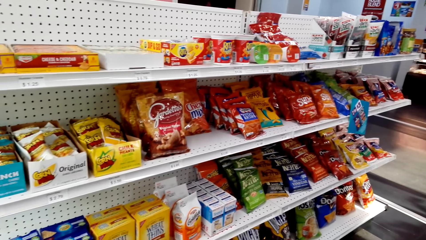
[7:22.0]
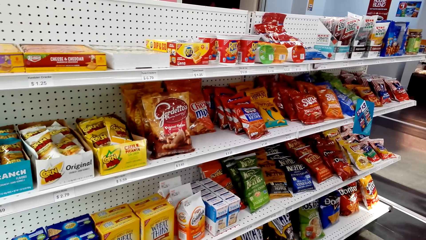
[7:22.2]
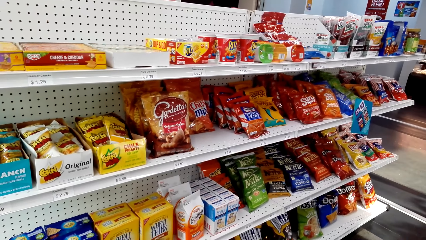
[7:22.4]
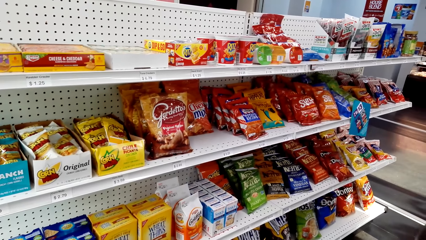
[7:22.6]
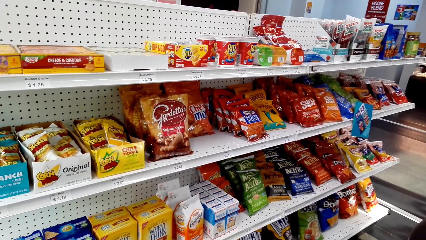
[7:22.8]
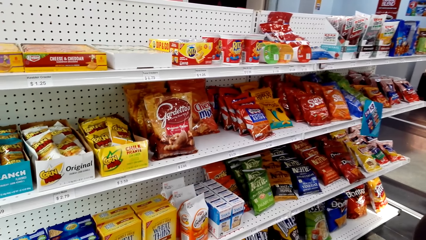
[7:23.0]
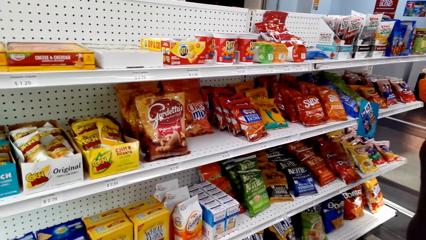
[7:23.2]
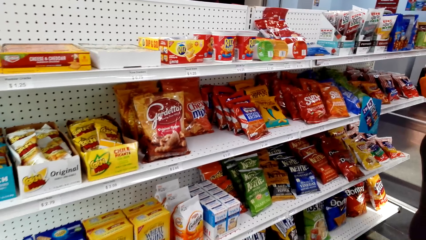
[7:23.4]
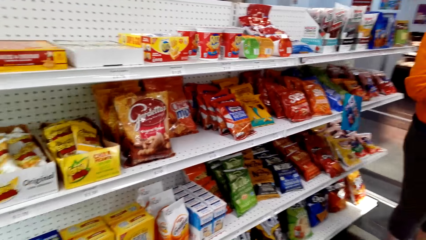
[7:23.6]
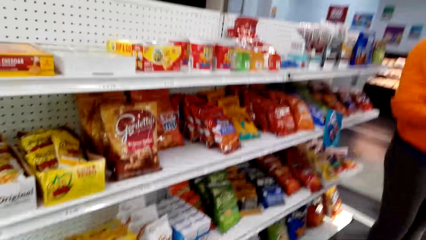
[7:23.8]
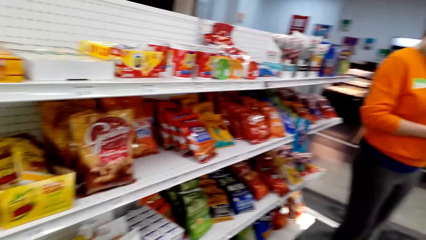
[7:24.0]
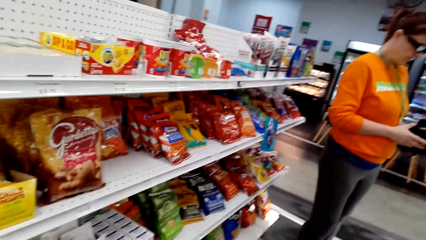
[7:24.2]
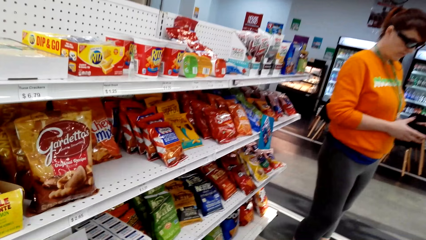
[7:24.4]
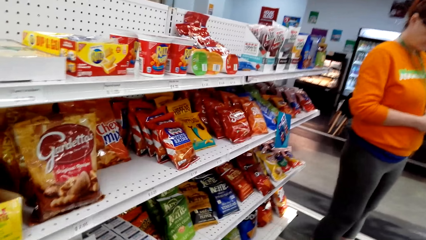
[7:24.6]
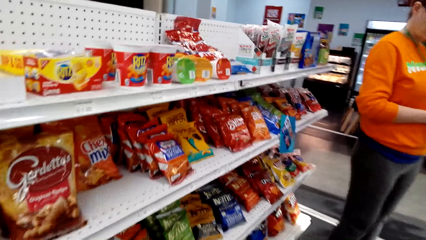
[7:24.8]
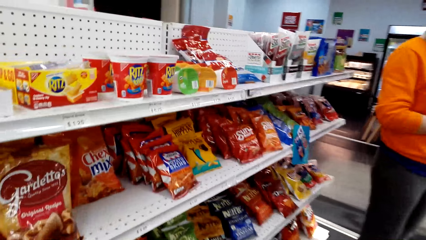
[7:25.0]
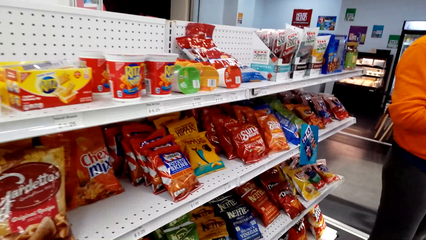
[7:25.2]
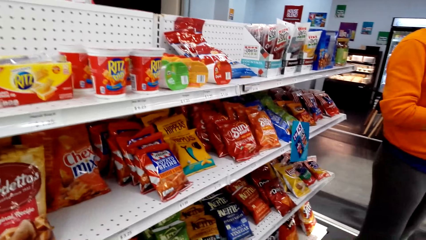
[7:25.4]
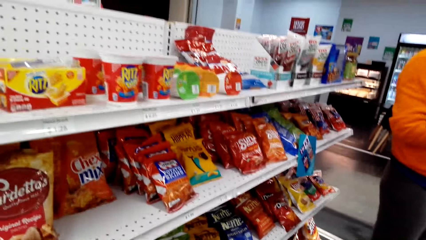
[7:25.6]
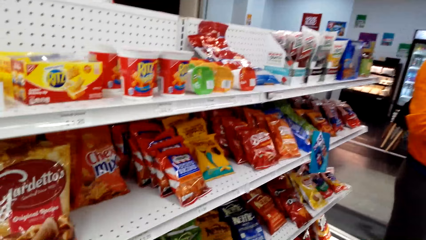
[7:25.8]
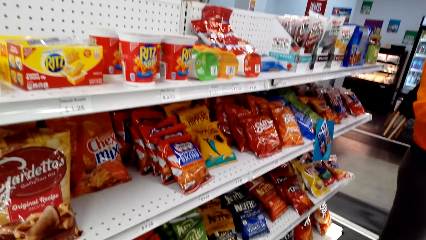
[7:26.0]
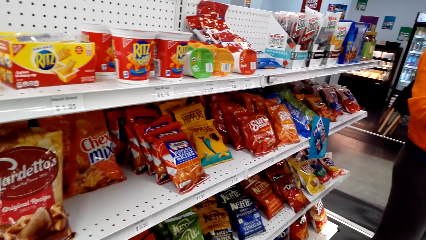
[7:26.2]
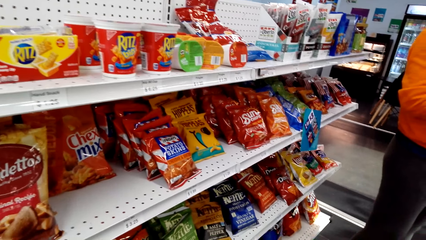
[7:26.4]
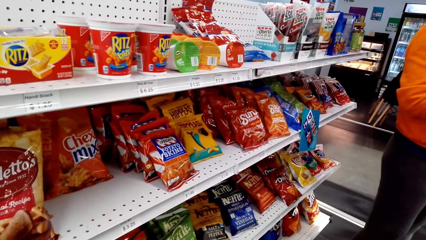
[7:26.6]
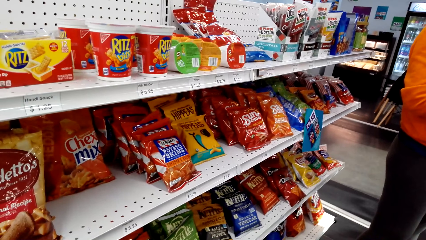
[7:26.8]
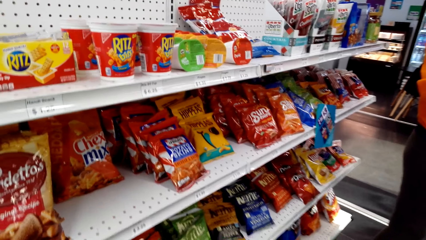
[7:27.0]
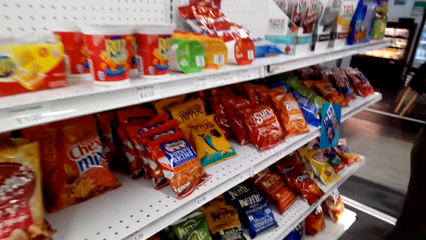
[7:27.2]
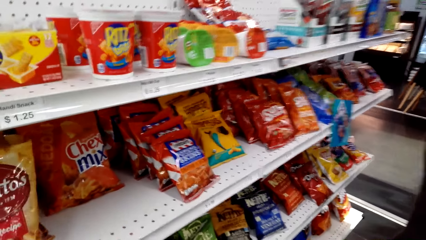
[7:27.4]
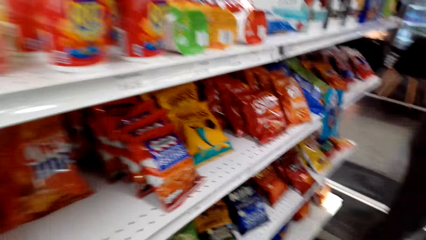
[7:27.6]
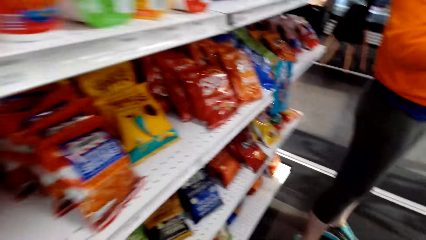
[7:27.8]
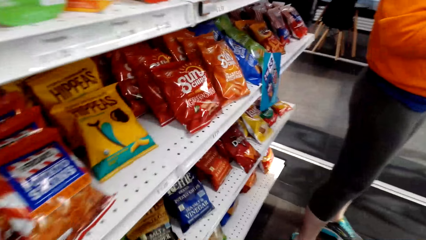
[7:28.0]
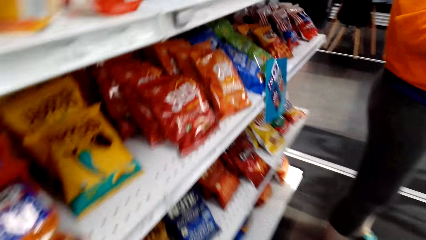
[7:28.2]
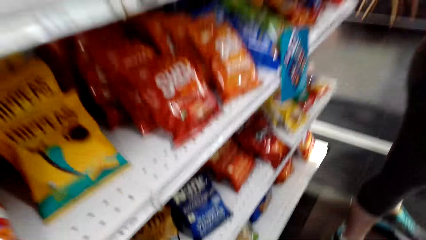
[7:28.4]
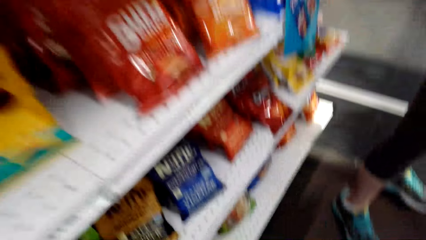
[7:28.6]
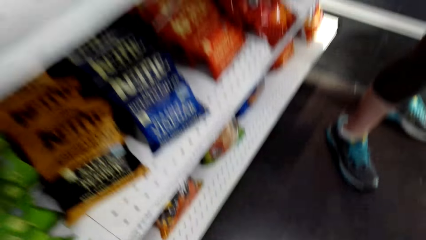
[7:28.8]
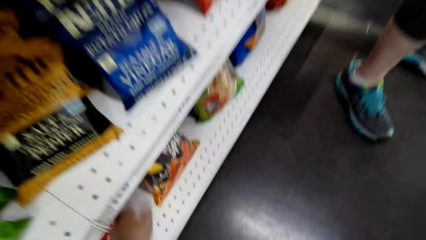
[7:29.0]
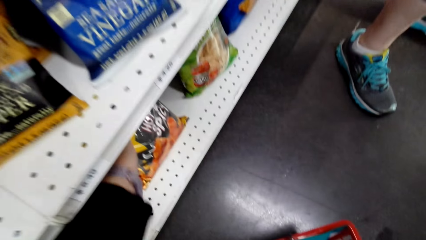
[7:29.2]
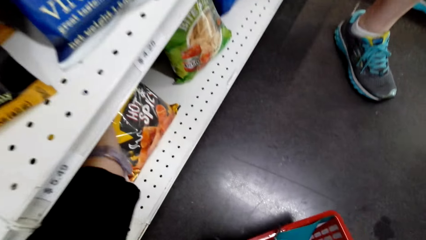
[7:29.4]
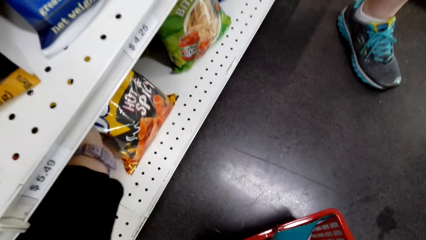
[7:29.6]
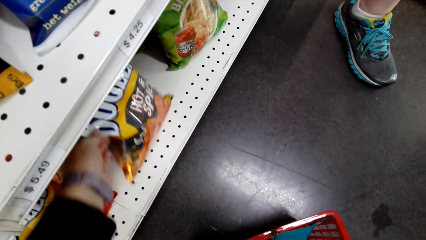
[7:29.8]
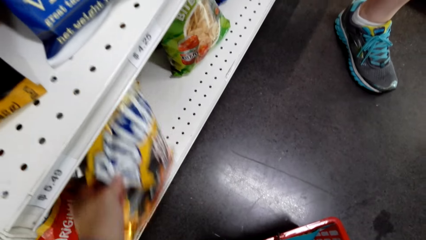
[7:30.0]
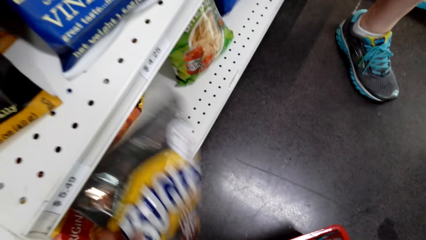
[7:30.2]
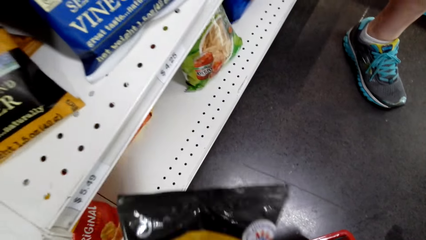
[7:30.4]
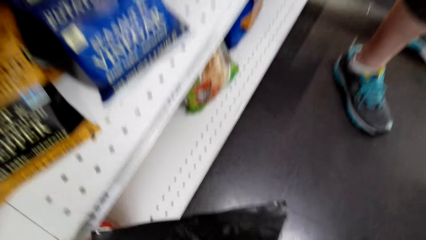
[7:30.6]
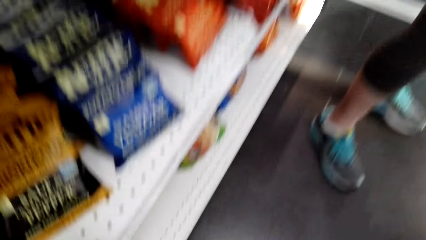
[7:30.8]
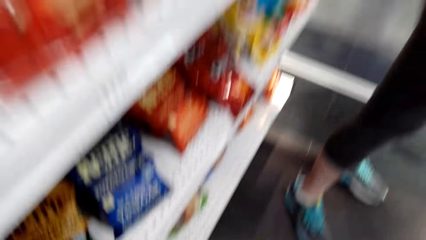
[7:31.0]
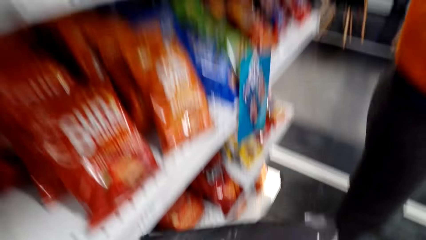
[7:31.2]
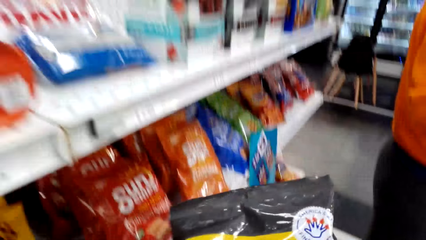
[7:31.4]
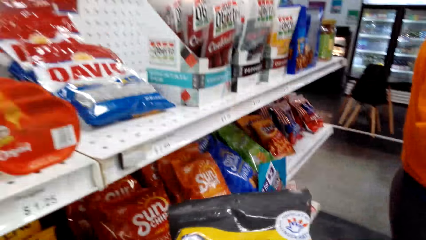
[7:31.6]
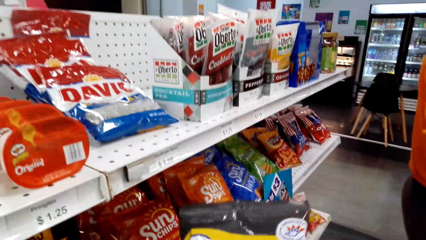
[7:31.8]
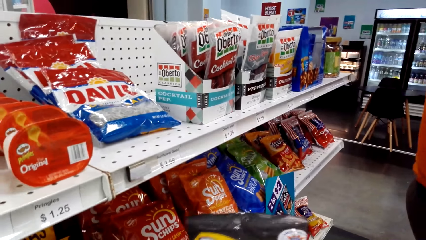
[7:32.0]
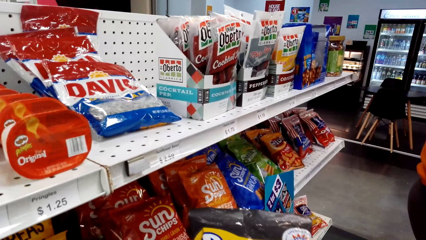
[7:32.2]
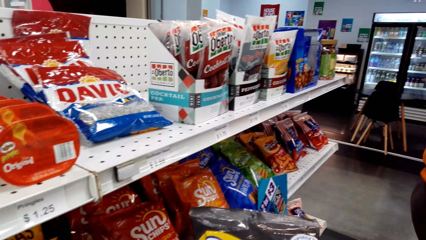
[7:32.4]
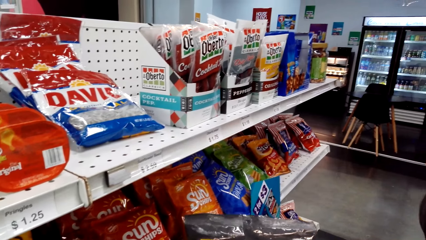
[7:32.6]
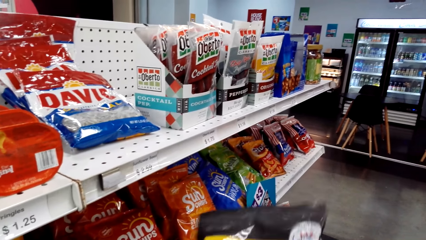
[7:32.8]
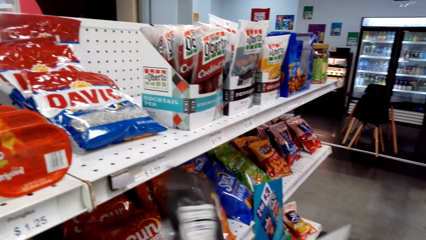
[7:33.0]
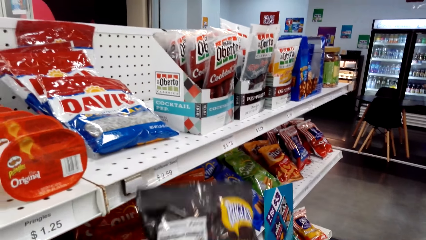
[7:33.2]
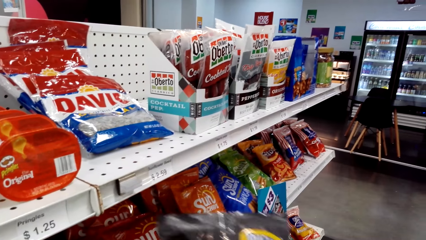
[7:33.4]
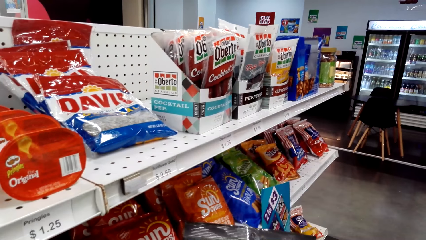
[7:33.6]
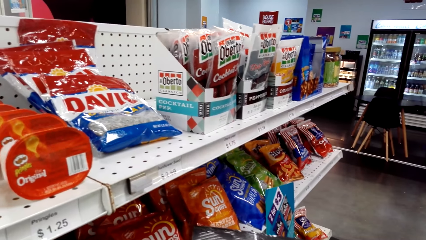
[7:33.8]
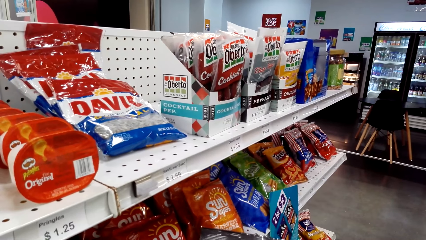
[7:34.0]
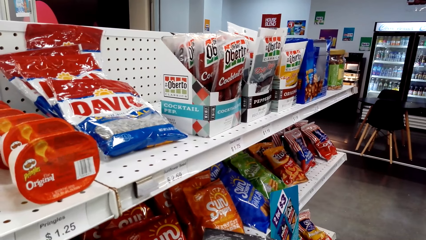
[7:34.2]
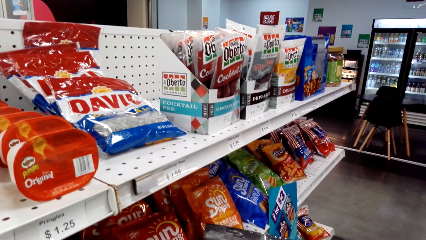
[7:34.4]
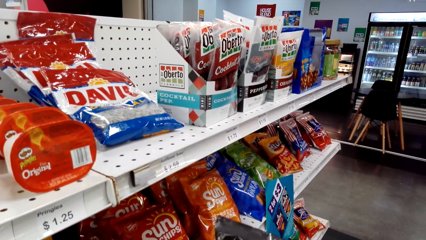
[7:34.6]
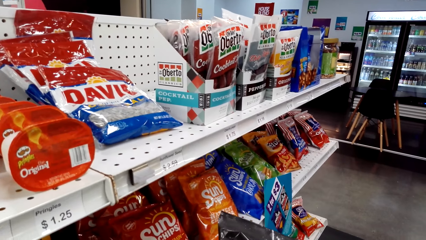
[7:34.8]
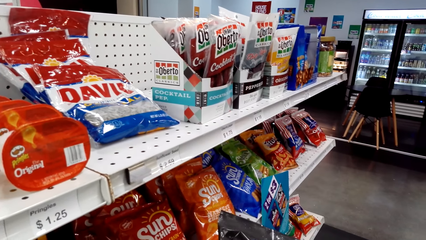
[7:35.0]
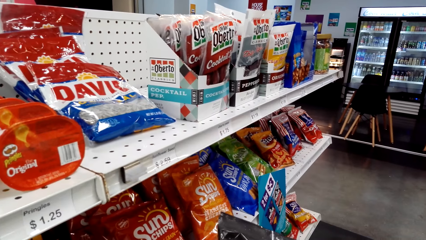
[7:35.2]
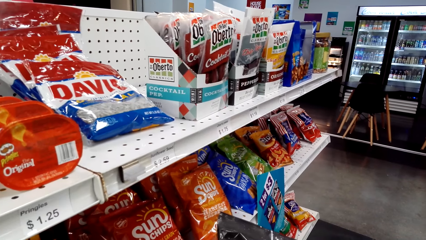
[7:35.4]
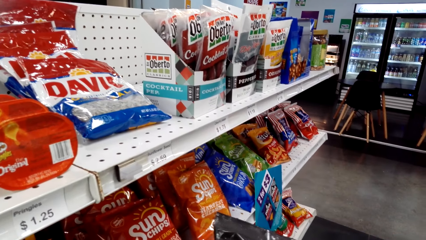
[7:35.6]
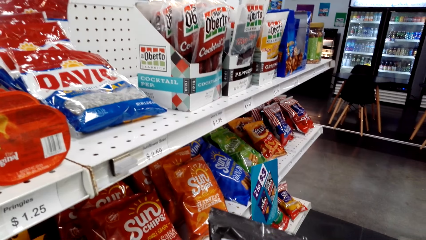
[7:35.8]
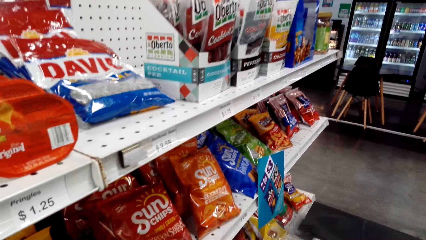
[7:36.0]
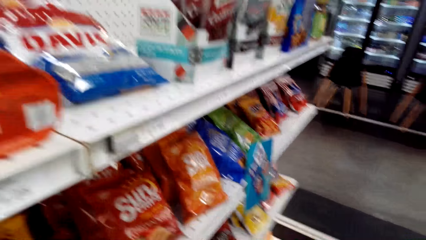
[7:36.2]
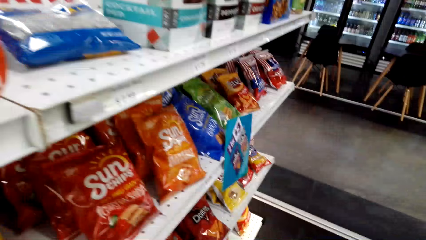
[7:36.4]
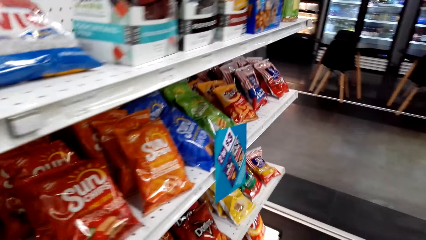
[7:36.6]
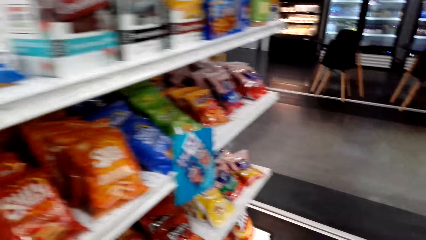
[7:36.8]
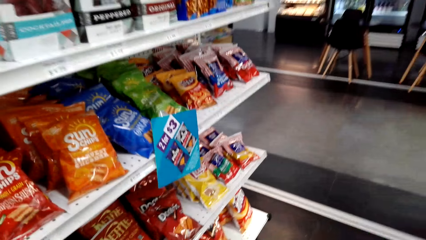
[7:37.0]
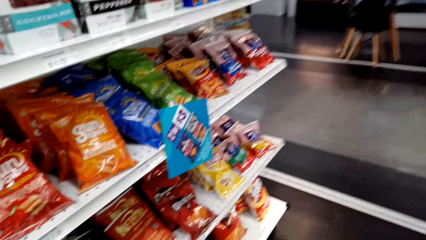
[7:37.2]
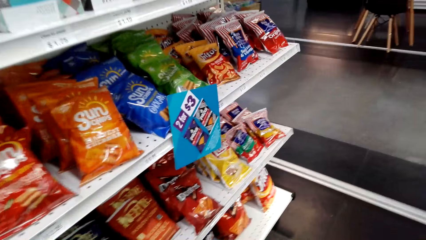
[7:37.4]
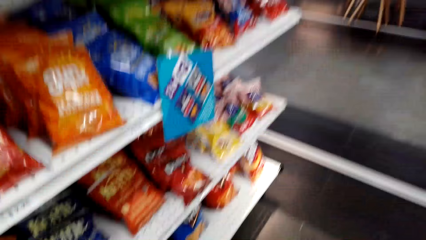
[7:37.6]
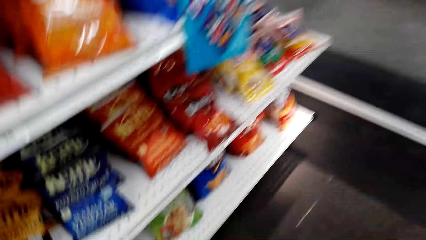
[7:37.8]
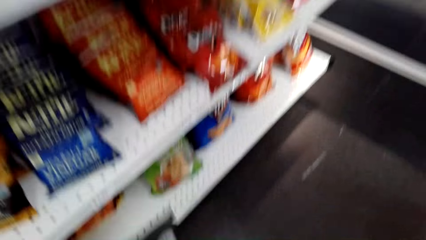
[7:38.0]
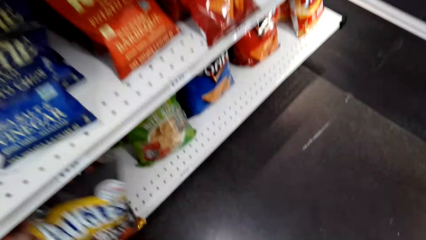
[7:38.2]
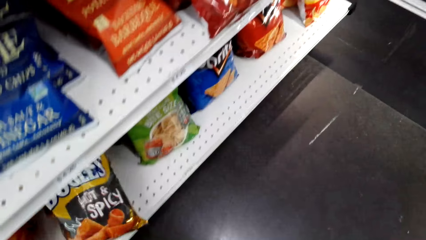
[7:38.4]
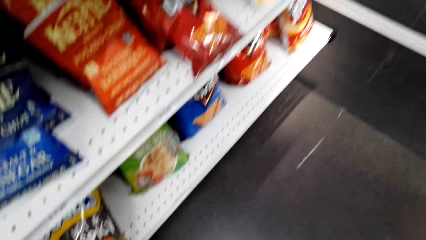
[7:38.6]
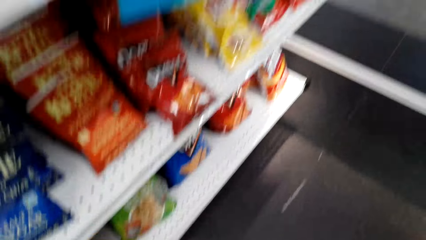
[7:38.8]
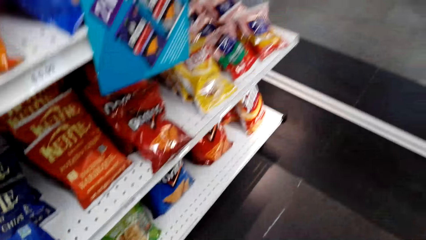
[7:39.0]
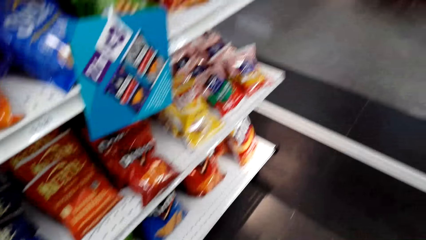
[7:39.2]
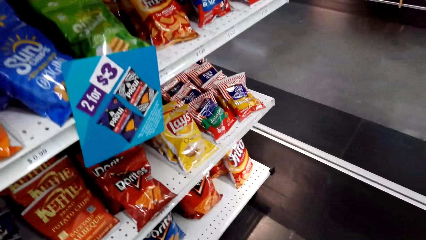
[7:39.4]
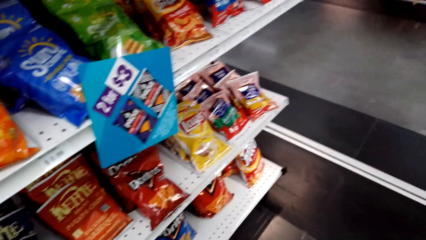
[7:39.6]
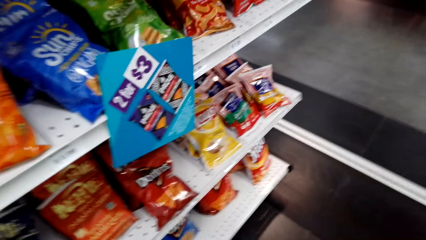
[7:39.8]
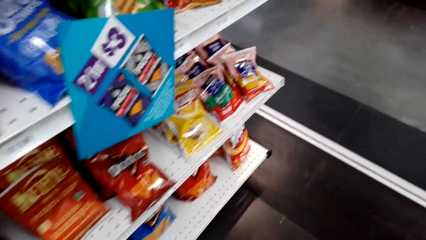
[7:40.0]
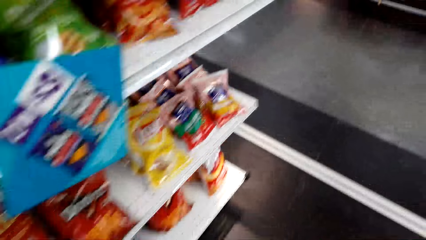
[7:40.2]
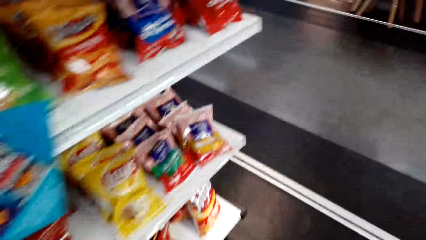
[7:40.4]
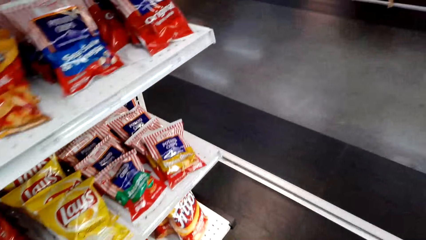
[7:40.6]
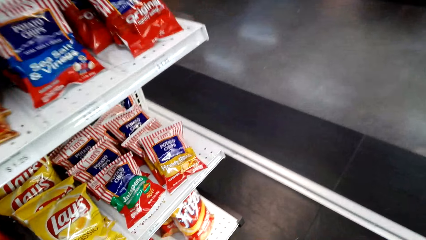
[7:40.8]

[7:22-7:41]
A lady stands next to the shelf. The camera wearer picks up a snack or packet of something. They turn the snack. They put the snack back on the shelf. They move around.
